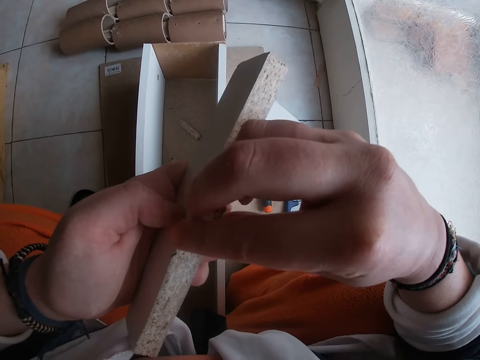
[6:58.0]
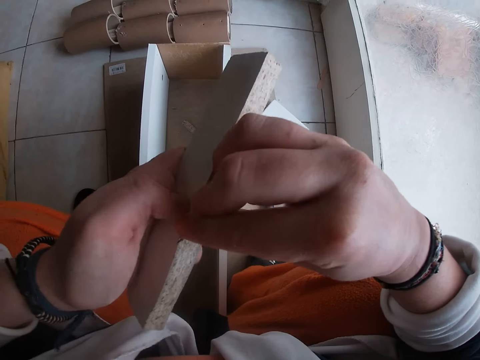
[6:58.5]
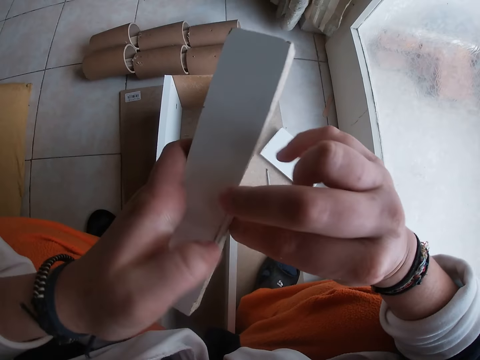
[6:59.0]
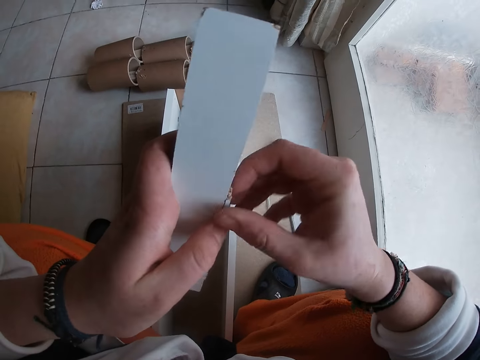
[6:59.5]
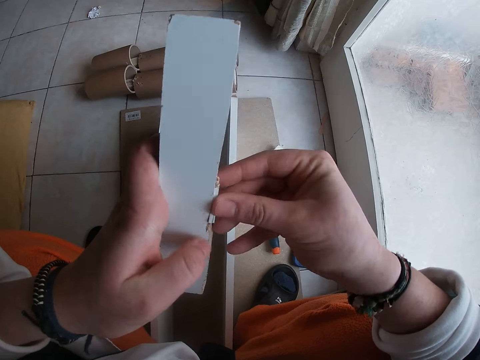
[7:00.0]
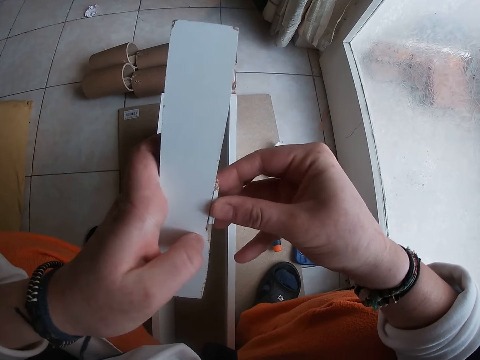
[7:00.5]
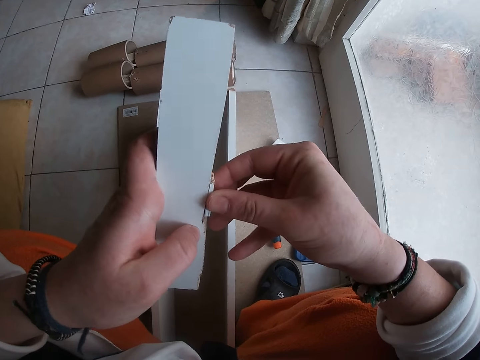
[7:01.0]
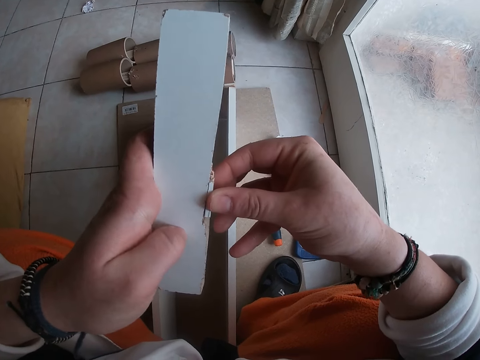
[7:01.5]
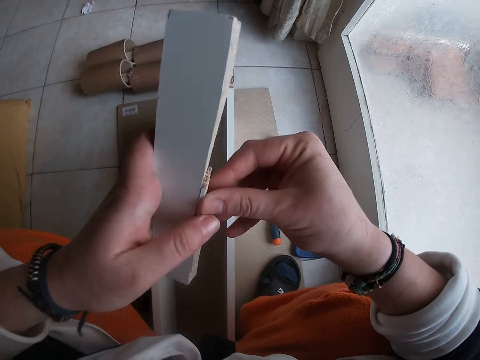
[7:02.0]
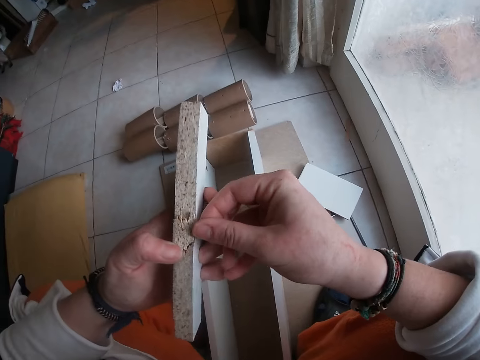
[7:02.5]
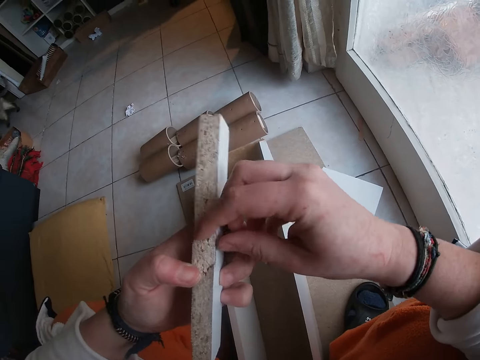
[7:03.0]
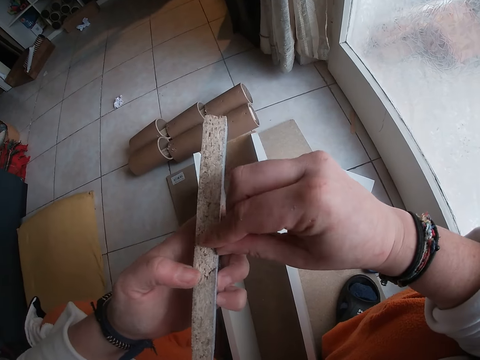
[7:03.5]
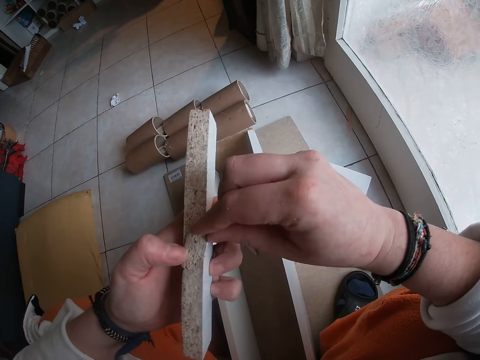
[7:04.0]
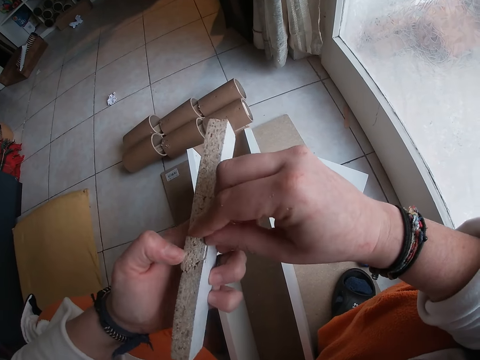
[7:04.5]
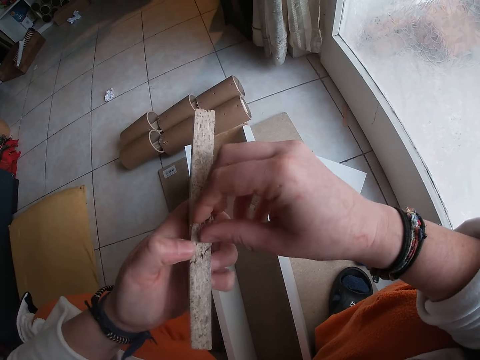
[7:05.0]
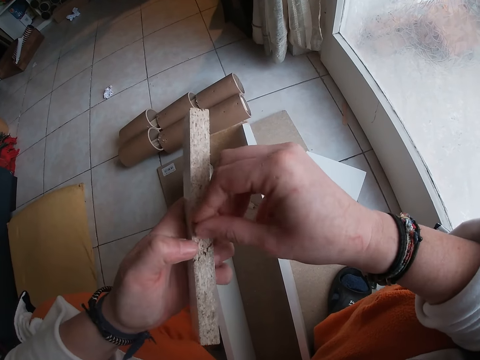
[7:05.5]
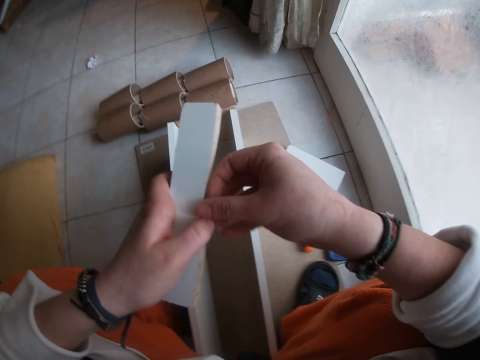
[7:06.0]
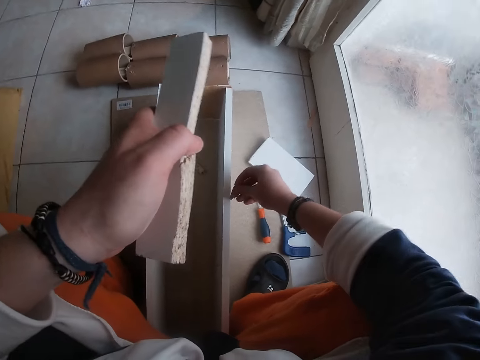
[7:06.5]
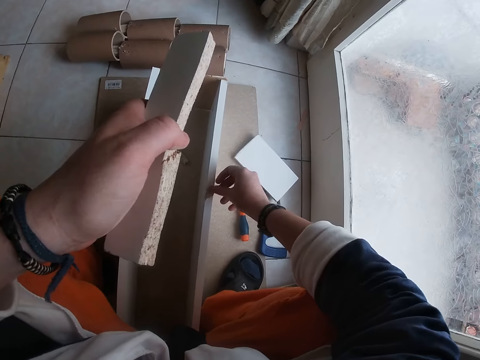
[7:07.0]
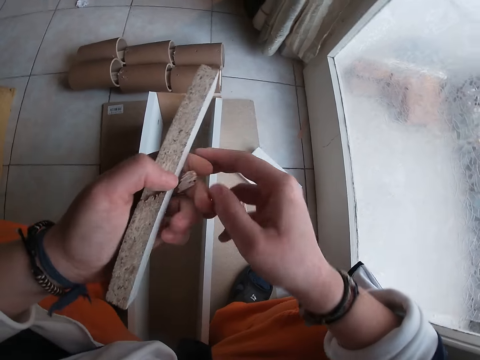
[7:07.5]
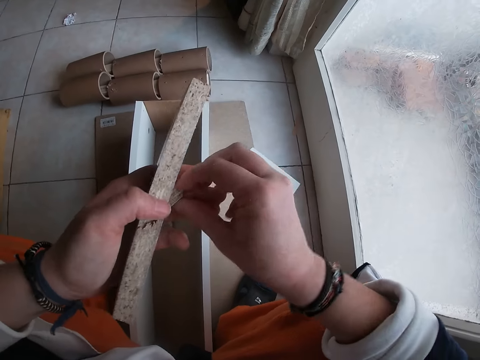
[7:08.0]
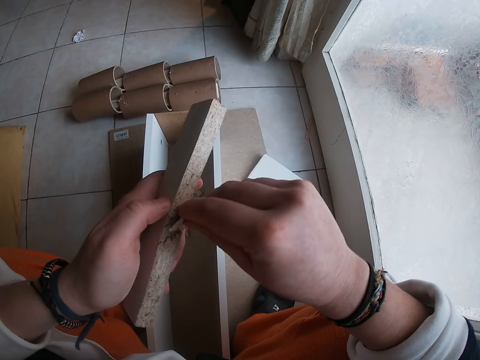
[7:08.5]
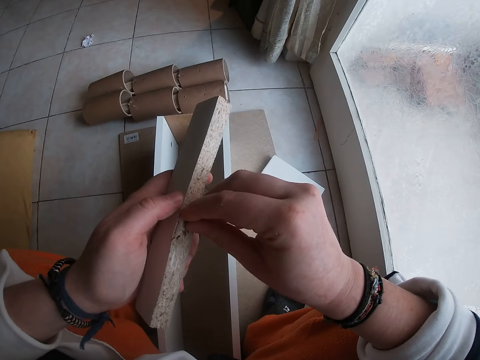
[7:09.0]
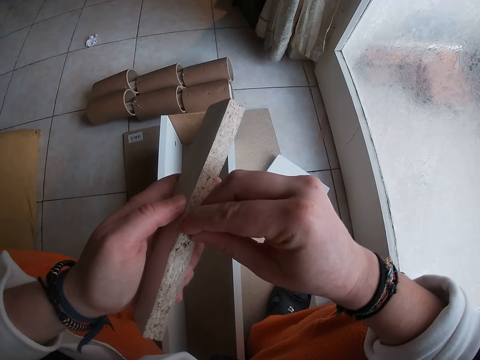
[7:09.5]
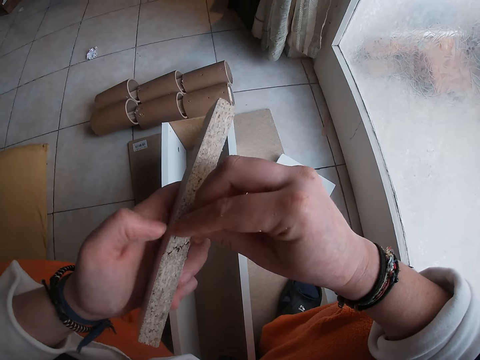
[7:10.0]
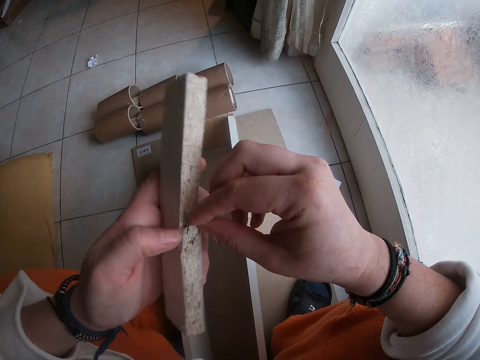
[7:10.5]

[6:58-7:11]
The camera wearer places the piece of wood in her right hand on the wood box on the floor. She takes the piece of wood in her left palm with her right hand. She sets the piece of wood in her right hand on the piece of wood in her left hand with her right hand.

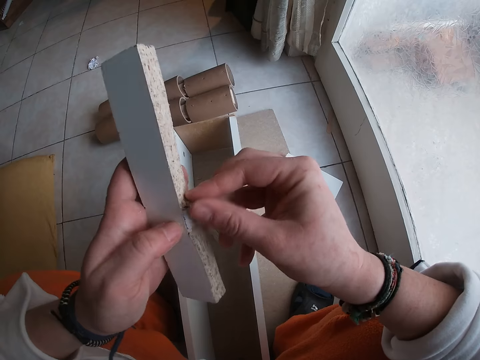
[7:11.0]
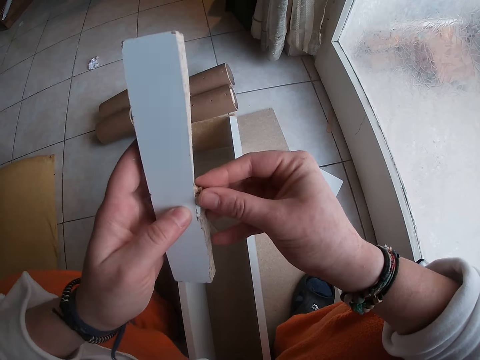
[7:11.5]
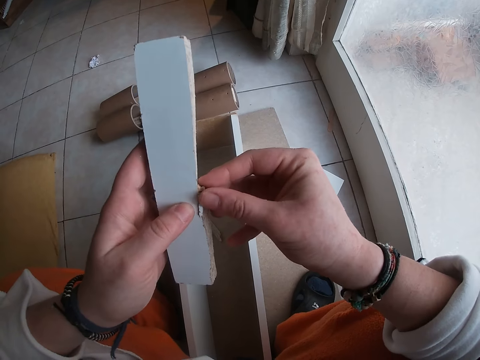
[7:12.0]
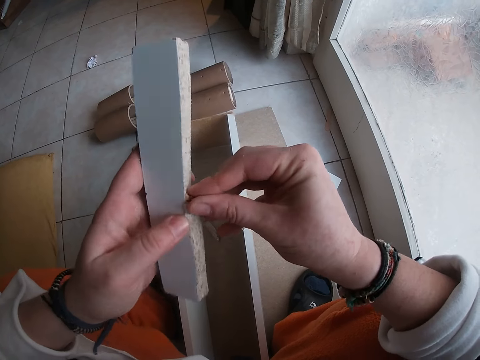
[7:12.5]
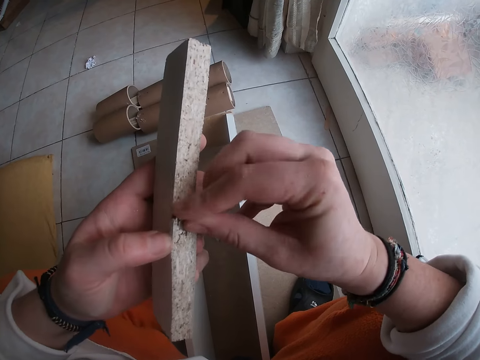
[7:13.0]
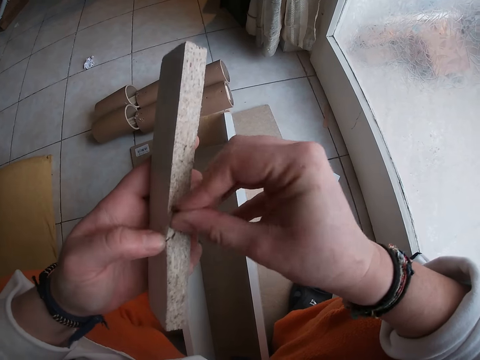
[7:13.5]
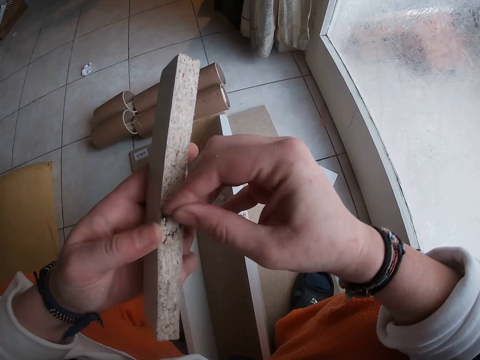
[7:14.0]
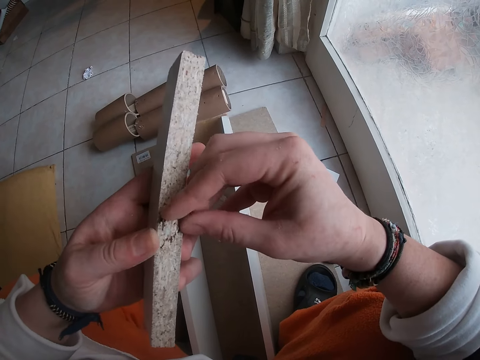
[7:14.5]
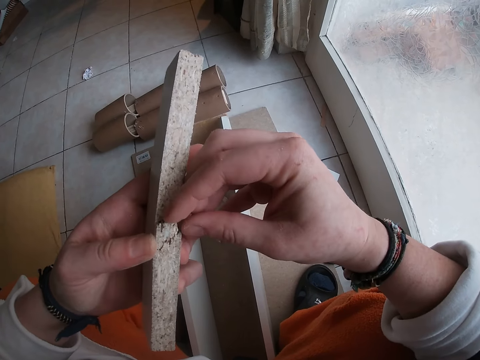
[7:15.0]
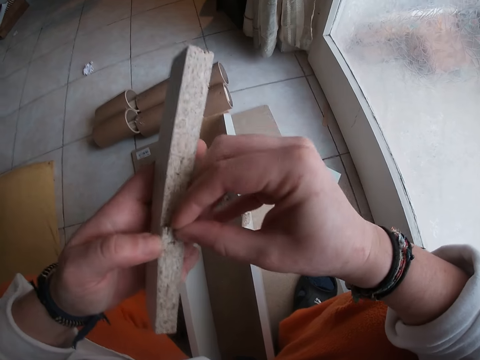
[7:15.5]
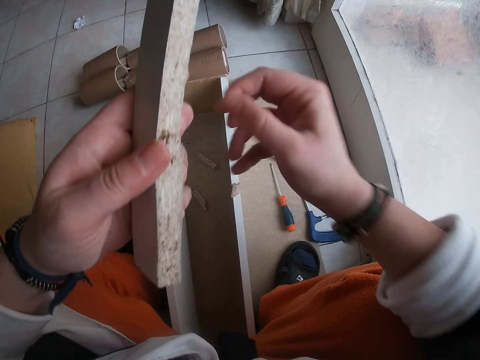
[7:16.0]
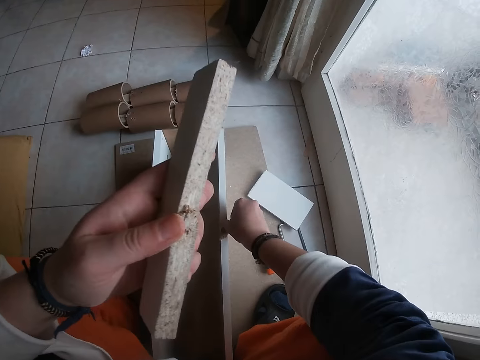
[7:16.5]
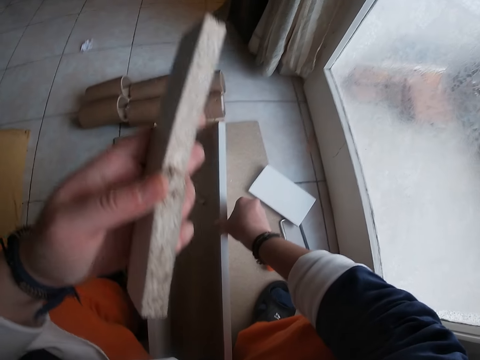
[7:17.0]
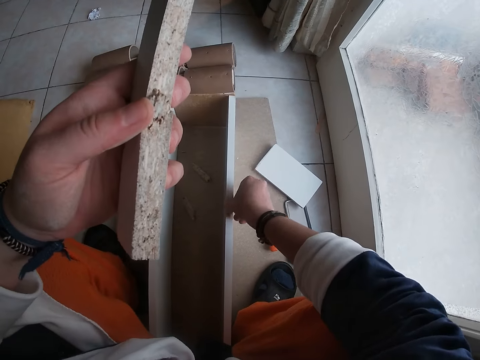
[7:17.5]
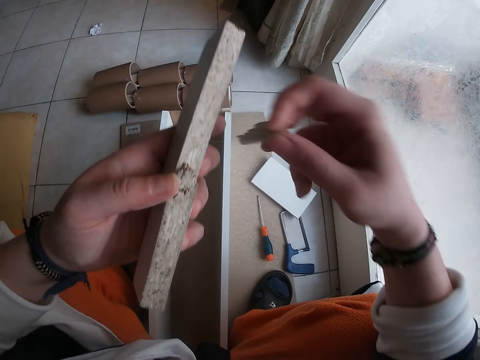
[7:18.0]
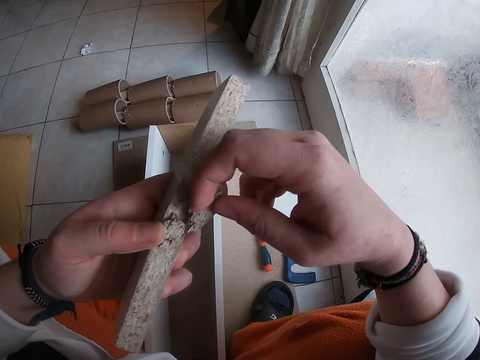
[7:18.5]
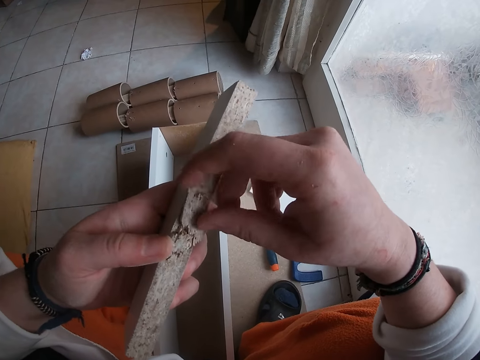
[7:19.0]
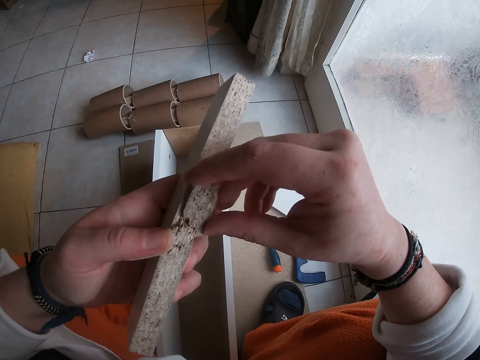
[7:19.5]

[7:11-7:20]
The camera wearer picks up the piece of wood on the wood box on the floor with her right hand. She sets the piece of wood in her right hand on the piece of wood in her left hand with her right hand. She tests the wood piece on the wood piece.

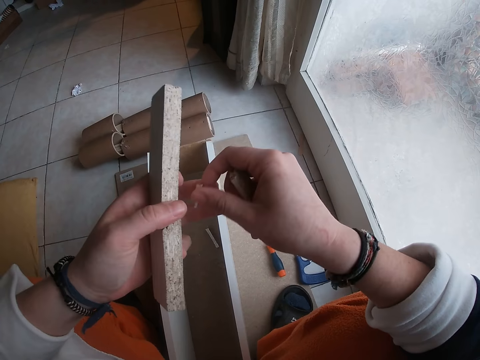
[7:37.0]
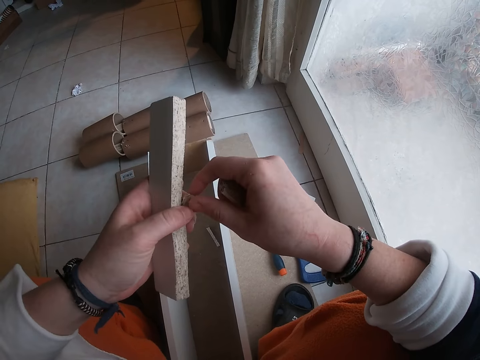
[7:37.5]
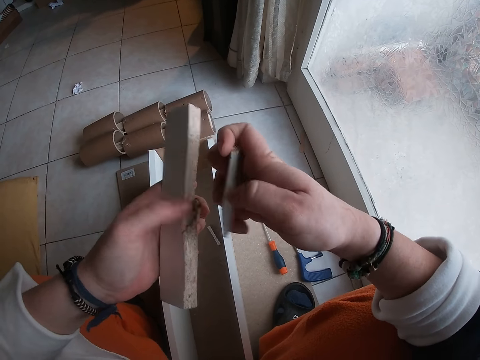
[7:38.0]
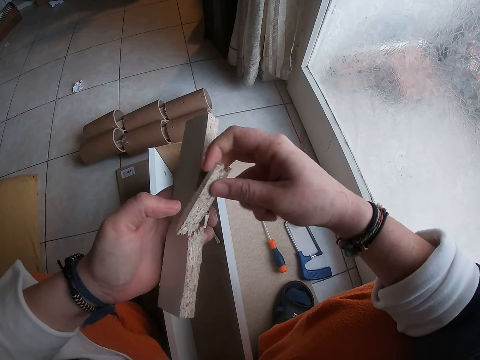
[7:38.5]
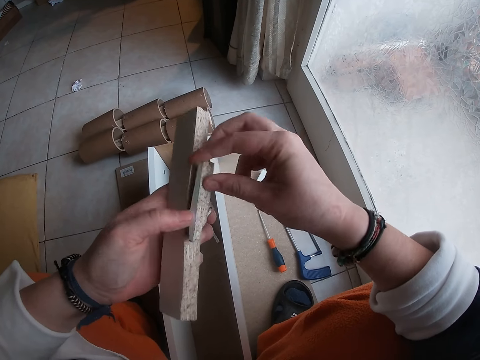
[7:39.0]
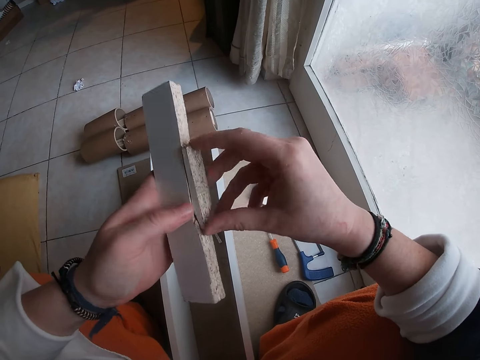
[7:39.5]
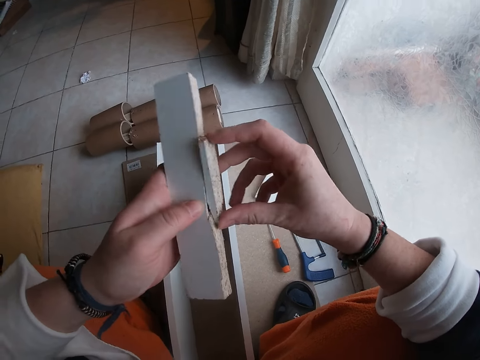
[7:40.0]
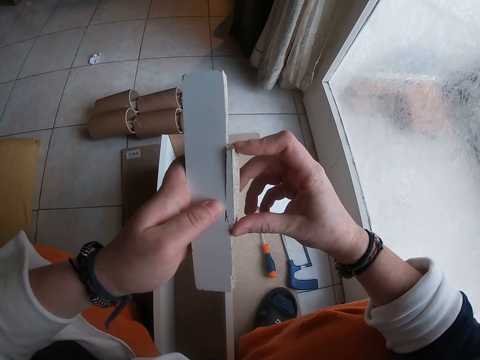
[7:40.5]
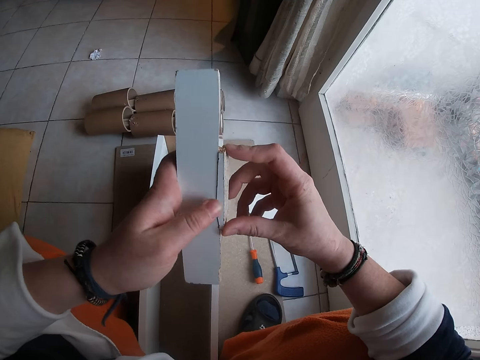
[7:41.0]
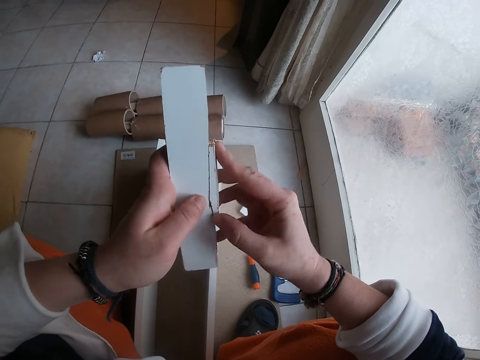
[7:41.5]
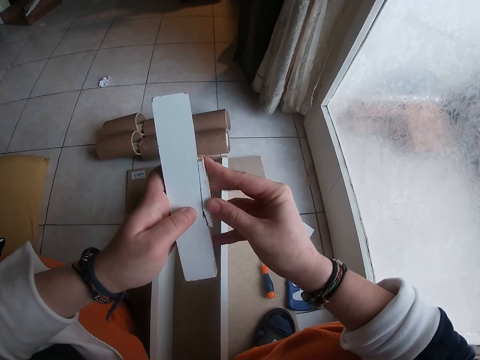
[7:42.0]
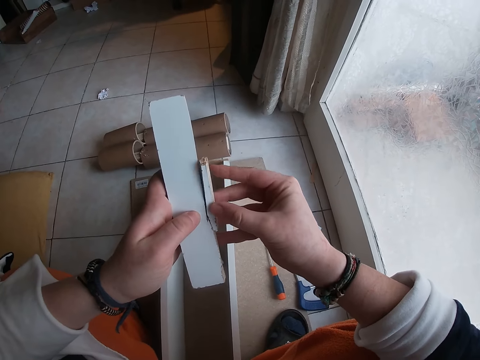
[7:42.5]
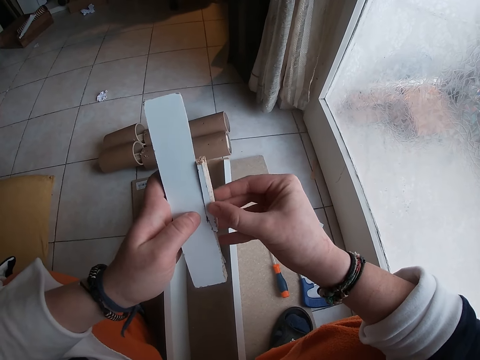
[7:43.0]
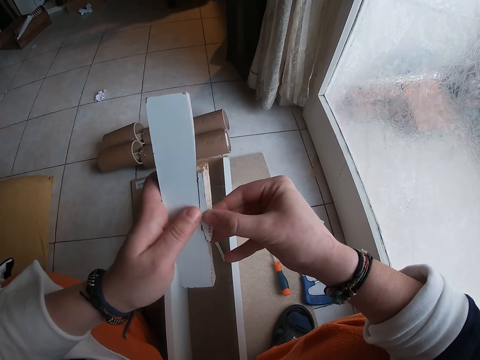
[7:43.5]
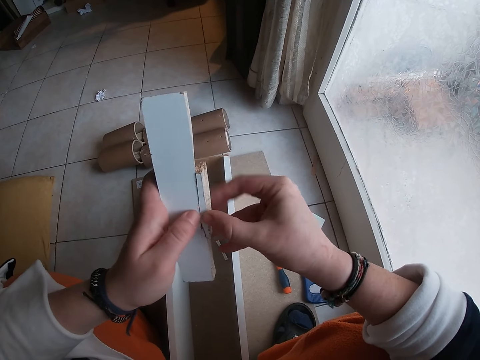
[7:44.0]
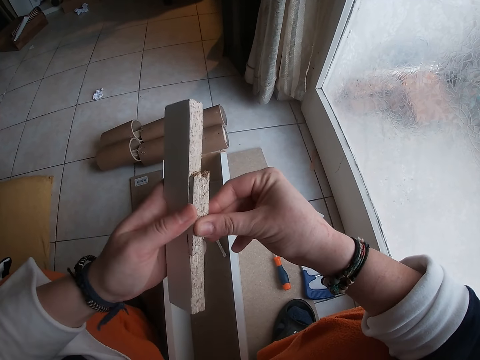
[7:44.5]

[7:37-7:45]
The camera wearer passes a wood piece to the left hand. They fix the wood piece on a wood piece.
